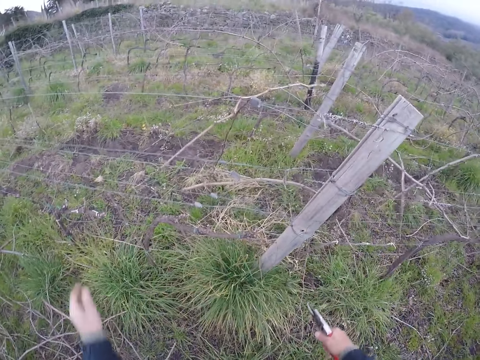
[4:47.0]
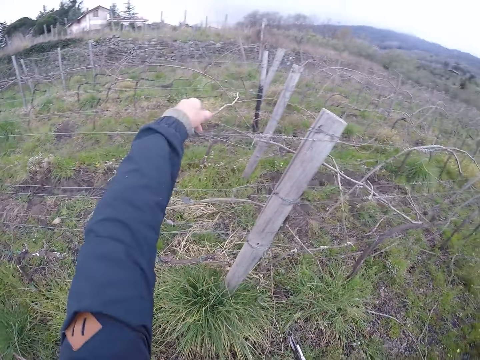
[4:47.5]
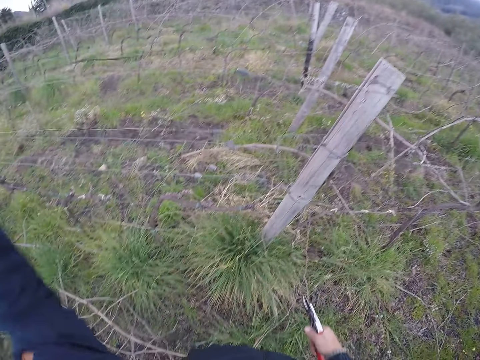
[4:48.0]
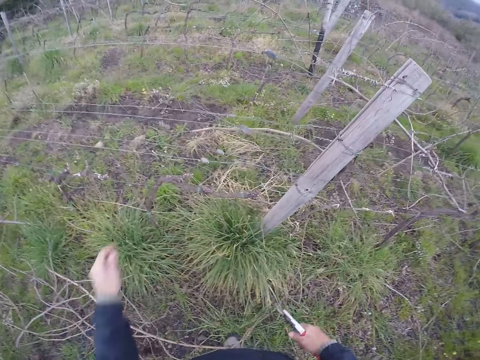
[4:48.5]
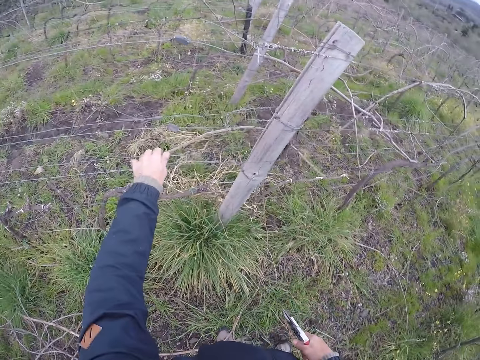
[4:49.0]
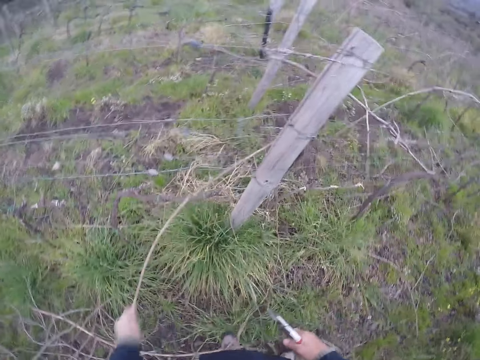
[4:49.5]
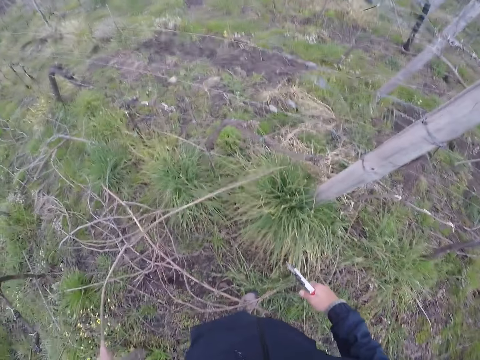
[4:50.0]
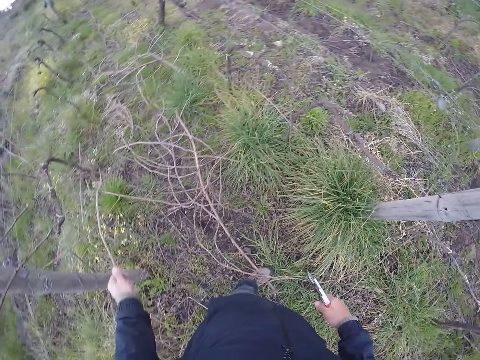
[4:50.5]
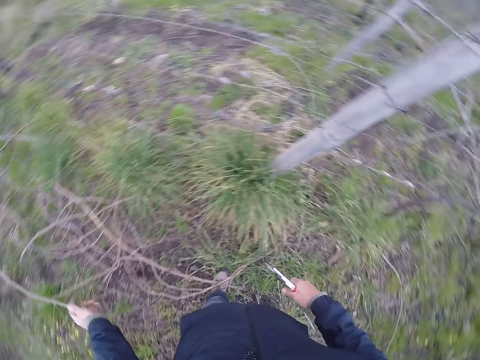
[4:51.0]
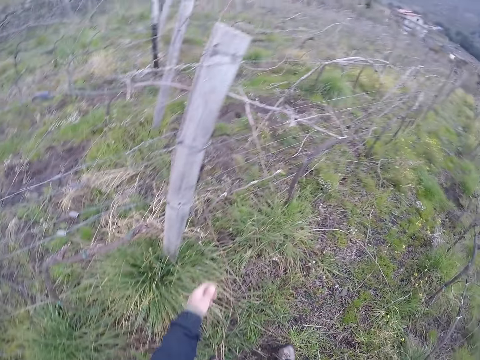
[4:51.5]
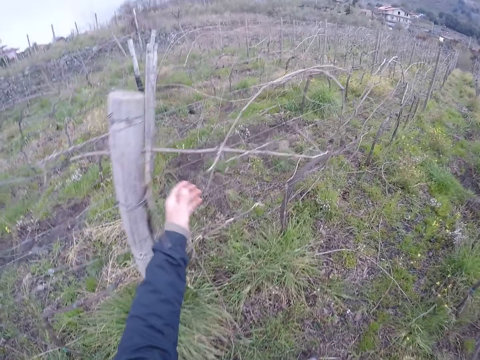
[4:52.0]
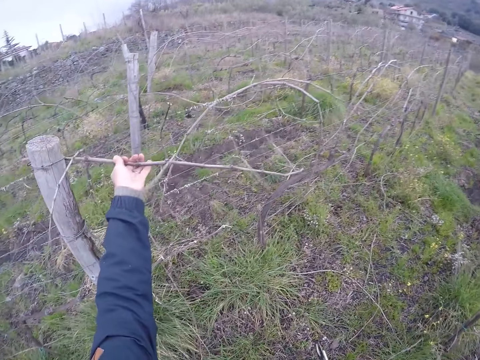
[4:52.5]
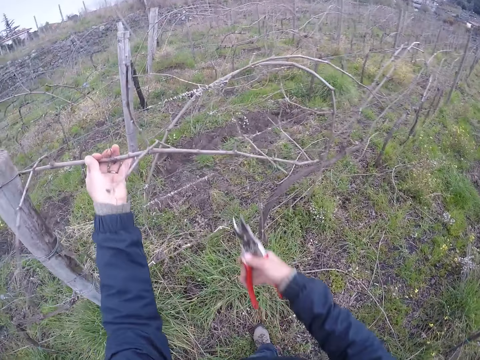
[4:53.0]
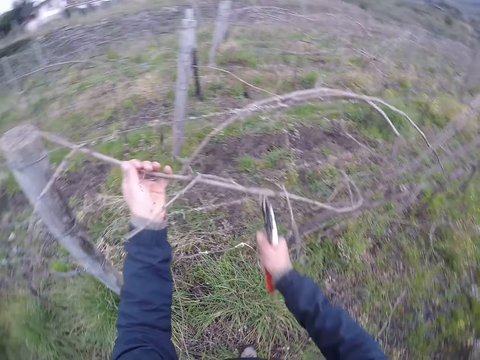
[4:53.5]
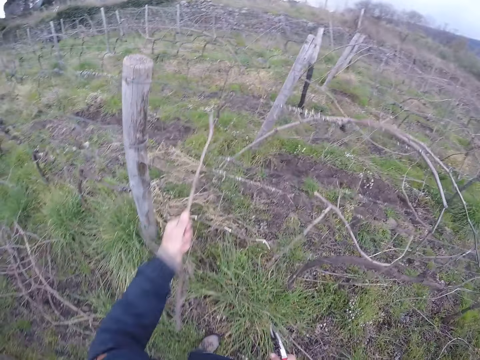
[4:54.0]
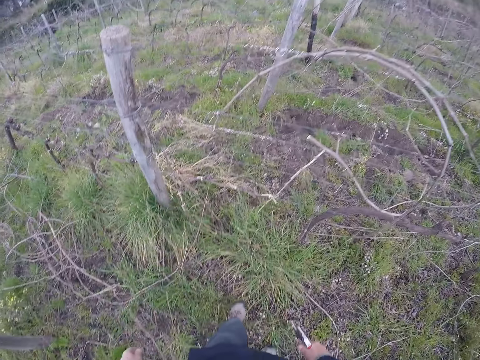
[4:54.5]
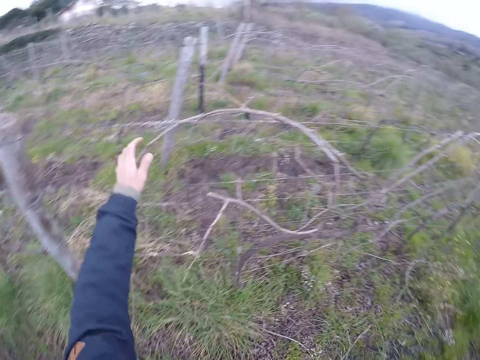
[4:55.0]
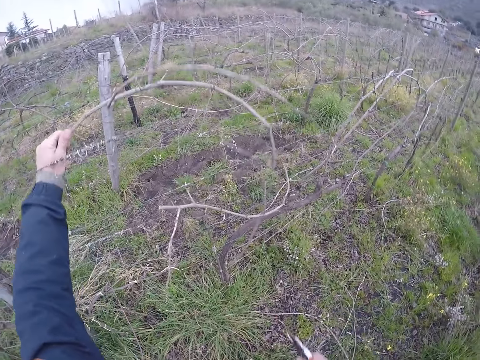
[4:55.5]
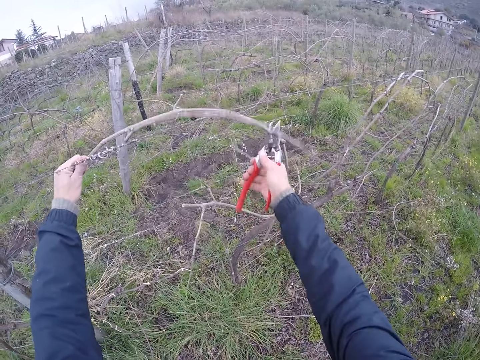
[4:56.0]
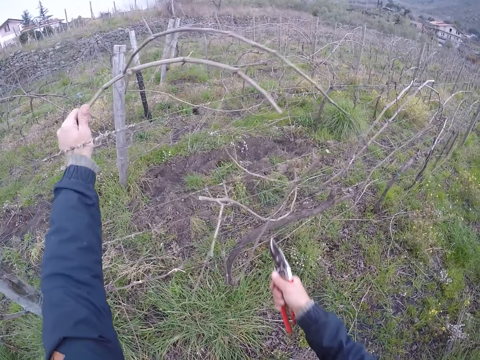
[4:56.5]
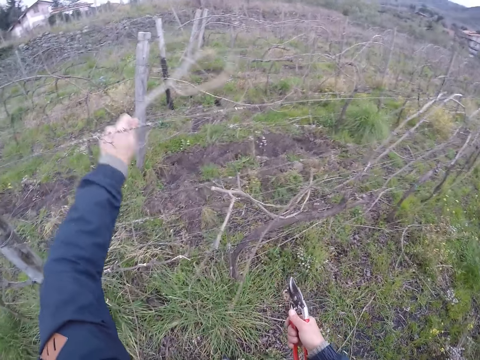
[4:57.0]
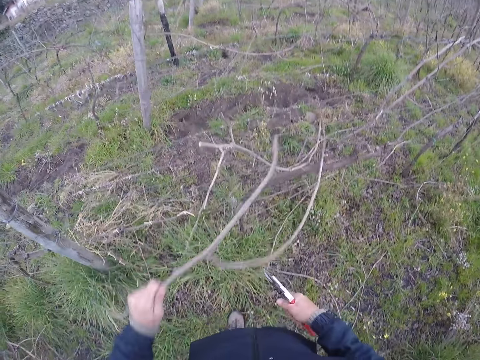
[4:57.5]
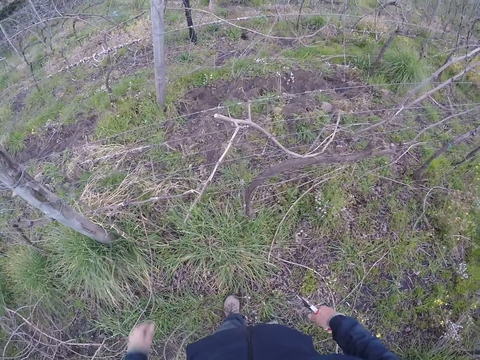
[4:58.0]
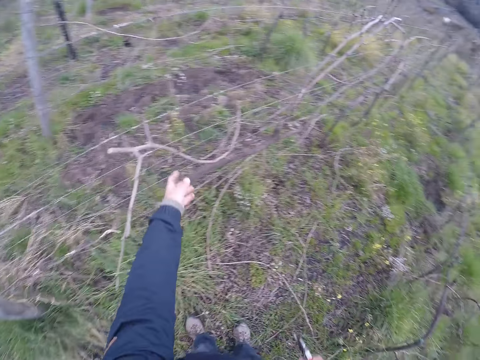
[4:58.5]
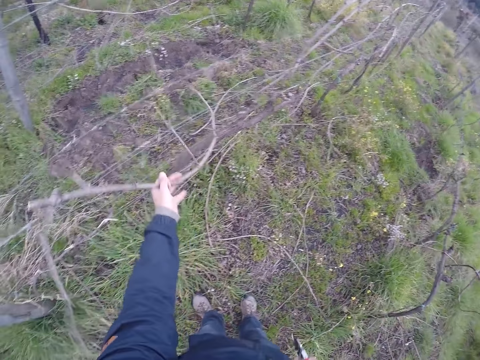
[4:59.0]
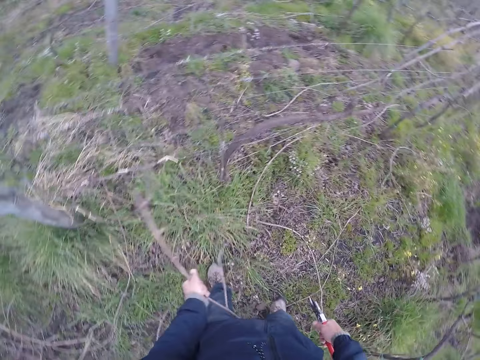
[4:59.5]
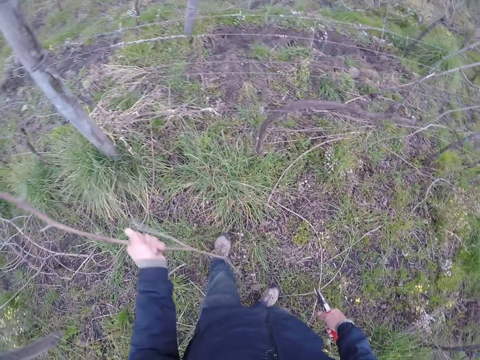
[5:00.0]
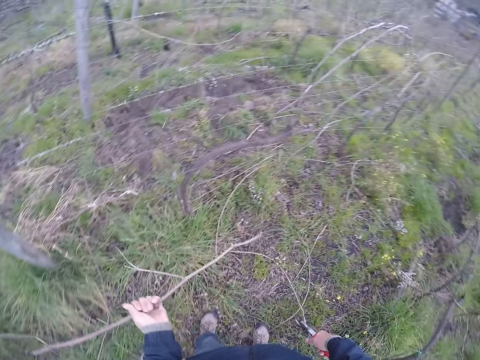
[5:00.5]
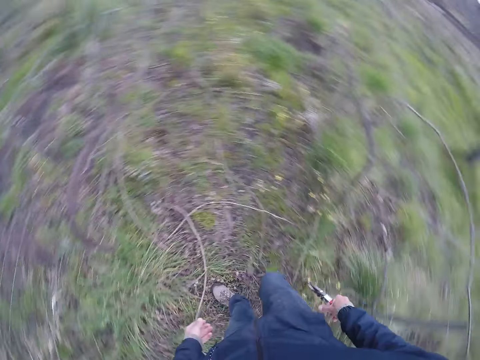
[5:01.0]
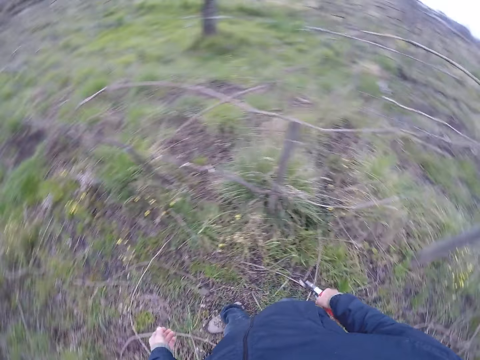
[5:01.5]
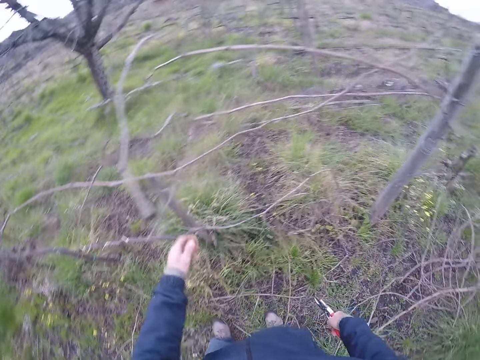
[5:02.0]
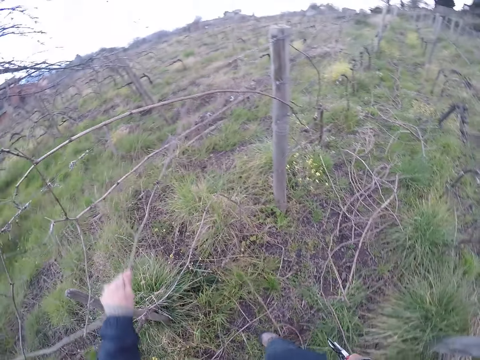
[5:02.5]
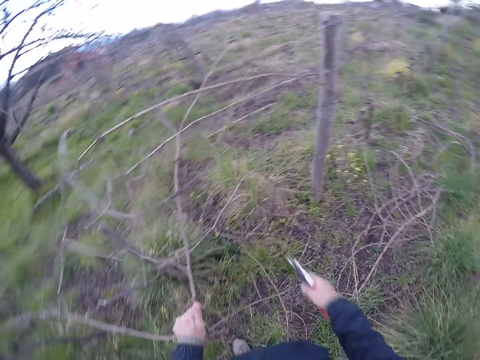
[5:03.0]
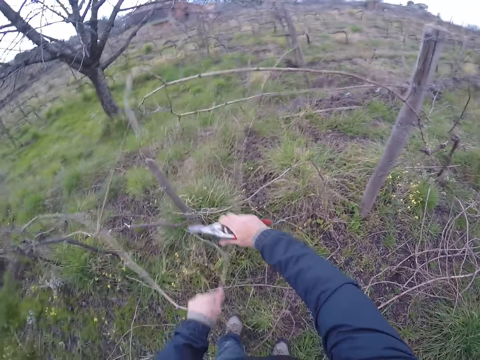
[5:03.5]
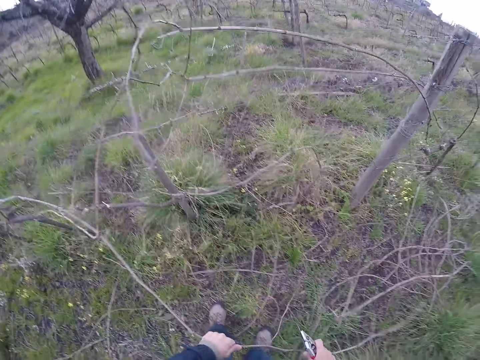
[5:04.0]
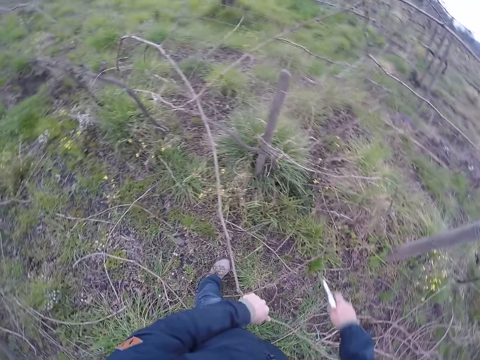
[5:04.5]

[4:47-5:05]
The camera wearer drops the stick on the ground with his left hand. He removes a stick from the barbed wire with his left hand. He pulls a stick on the barbed wire with his left hand. He drops the stick on the ground with his left hand. He lifts a stick on the barbed wire with his left hand. He cuts the stick on the barbed wire with the side cutter in his right hand. He drops the stick on the ground with his left hand. He lifts a stick on the barbed wire with his left hand. He cuts the stick on the barbed wire with the side cutter in his right hand. He pulls a stick on the barbed wire with his left hand. He holds the stick. He drops the stick on the ground with his left hand. He pulls a stick on the barbed wire with his left hand. He pulls the stick on the barbed wire with both hands.

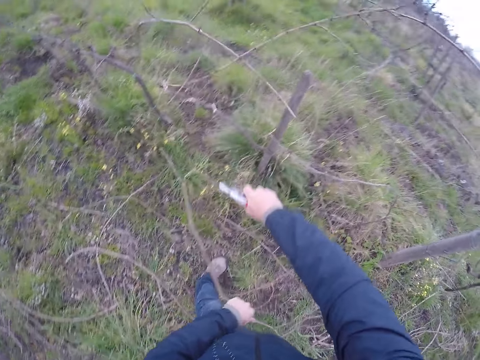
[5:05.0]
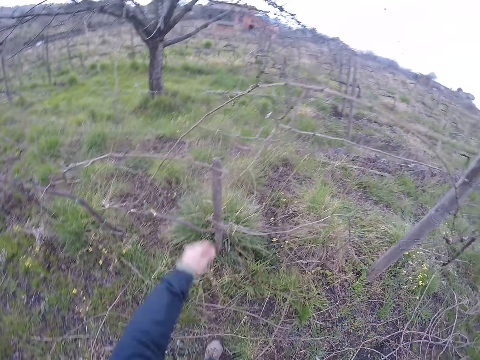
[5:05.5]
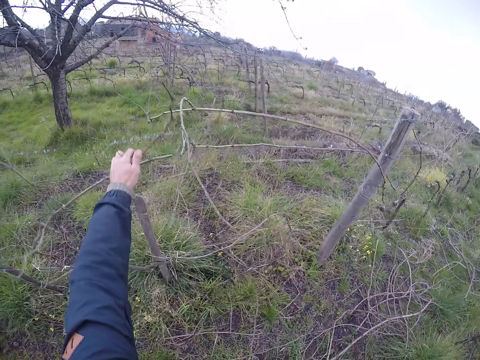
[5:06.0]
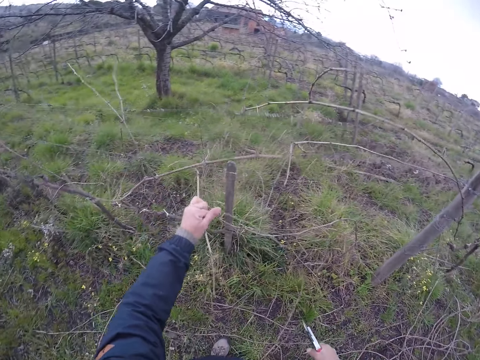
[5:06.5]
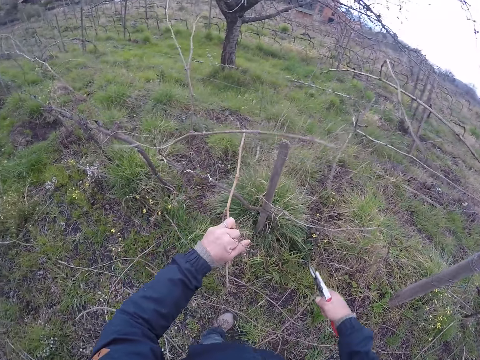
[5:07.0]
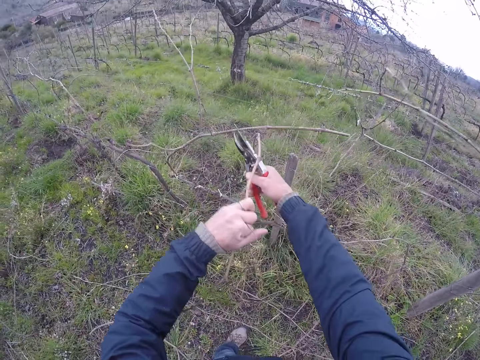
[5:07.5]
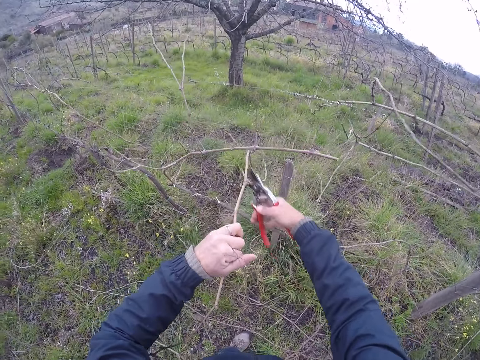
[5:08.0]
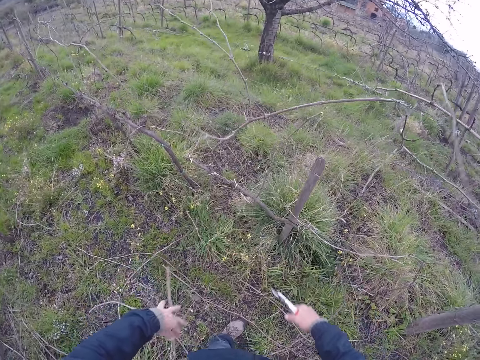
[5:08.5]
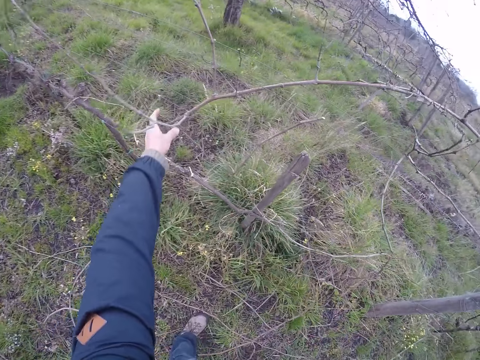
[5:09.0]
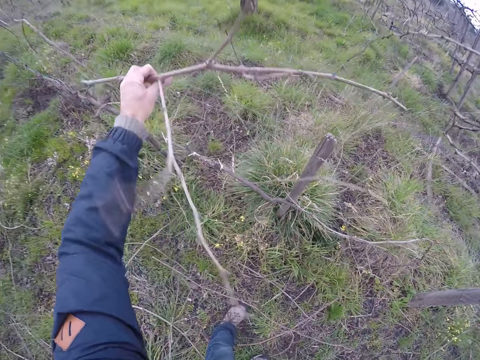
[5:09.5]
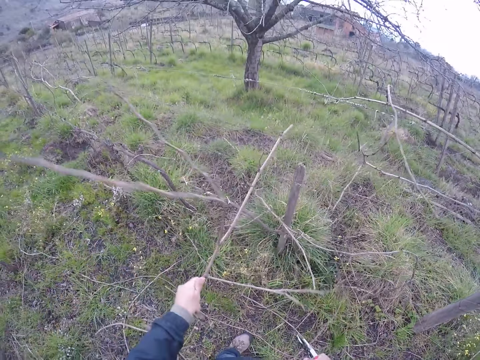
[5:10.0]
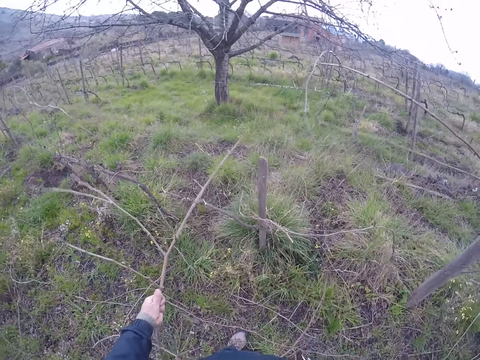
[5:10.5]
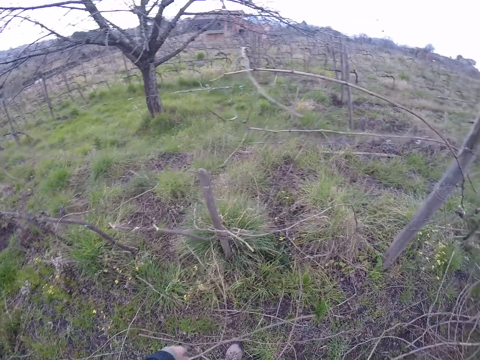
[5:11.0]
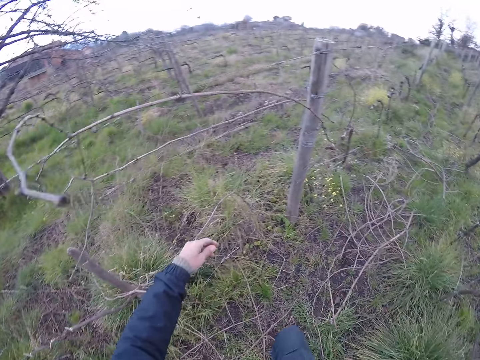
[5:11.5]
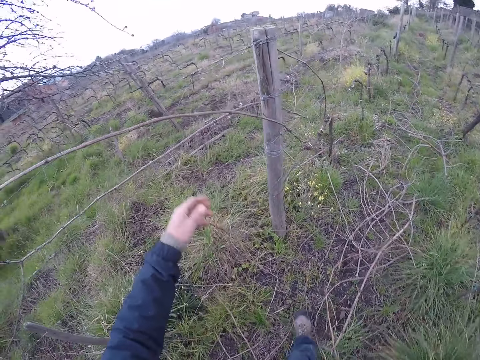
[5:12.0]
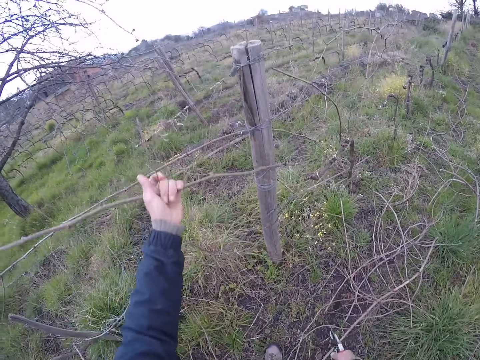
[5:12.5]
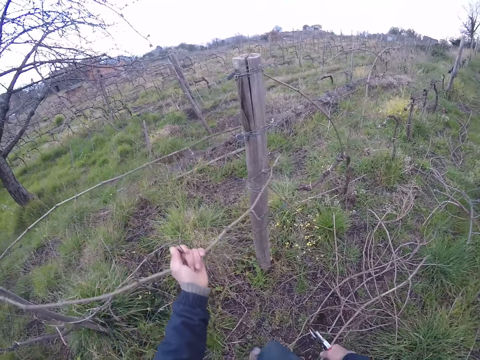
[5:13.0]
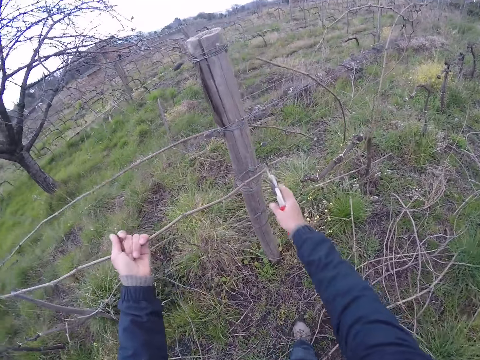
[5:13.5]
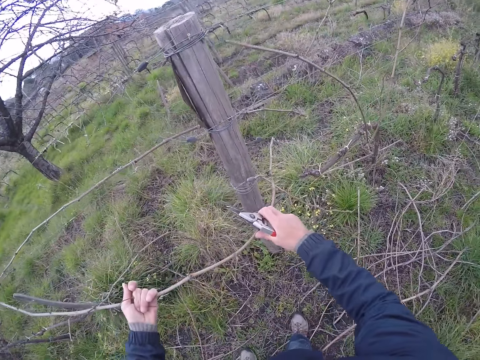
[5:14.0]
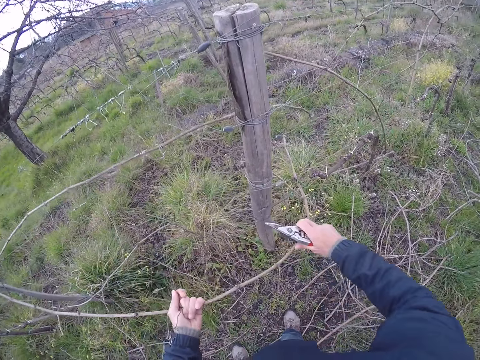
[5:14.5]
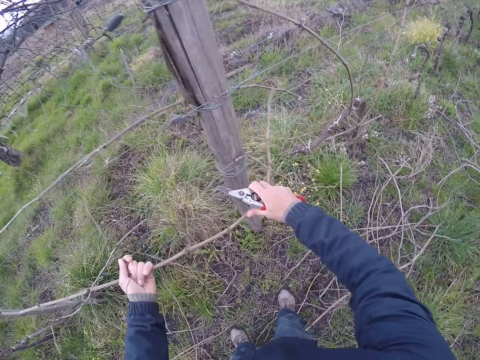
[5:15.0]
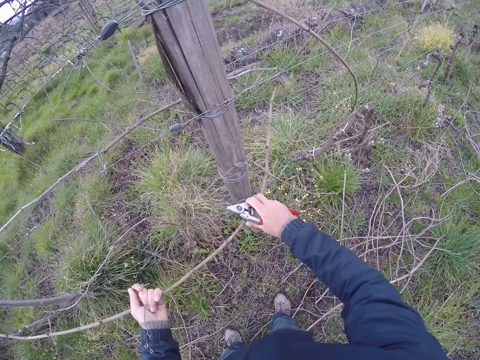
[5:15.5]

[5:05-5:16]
The camera wearer cuts the stick on the barbed wire with the side cutter in his right hand. He drops the stick on the ground with his left hand. He pulls a stick on the barbed wire with his left hand. He cuts the stick on the barbed wire with the side cutter in his right hand. He drops the stick on the ground with his left hand. He pulls a stick on the barbed wire with his left hand. He drops the stick on the ground with his left hand. He pulls a stick on the barbed wire with his left hand. He holds the stick. He pulls the stick on the barbed wire with both hands.
